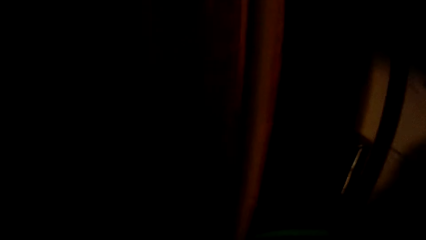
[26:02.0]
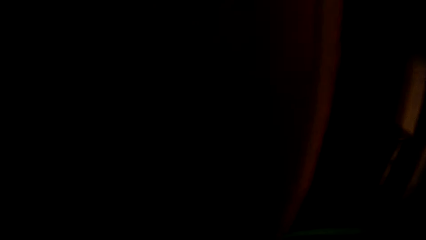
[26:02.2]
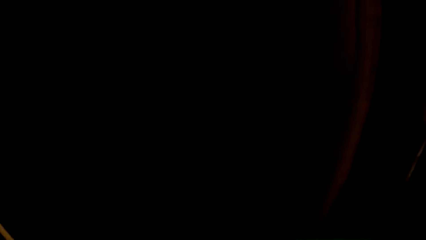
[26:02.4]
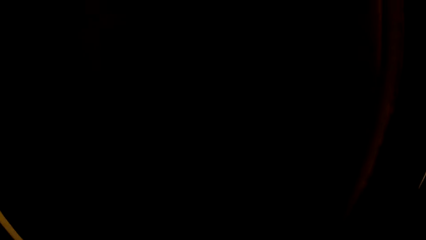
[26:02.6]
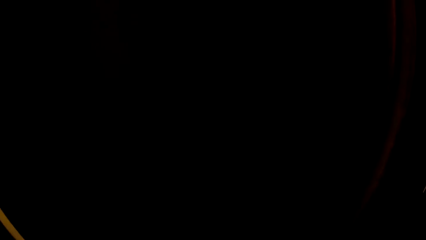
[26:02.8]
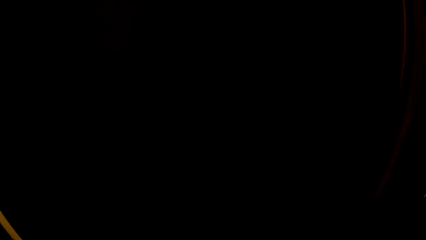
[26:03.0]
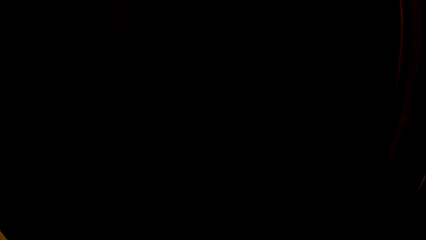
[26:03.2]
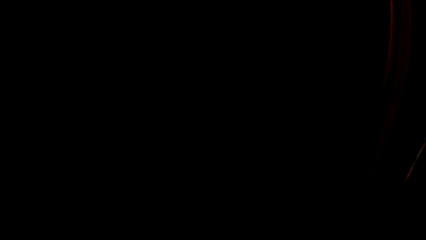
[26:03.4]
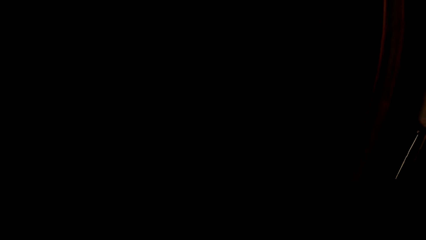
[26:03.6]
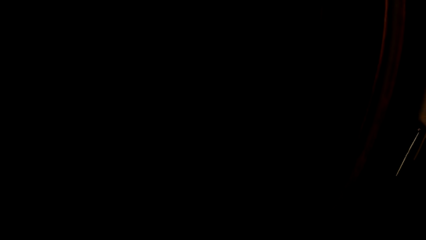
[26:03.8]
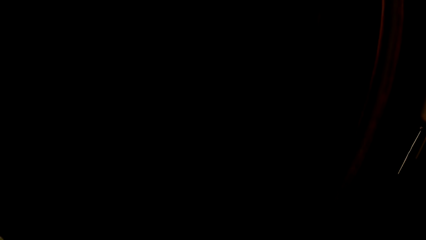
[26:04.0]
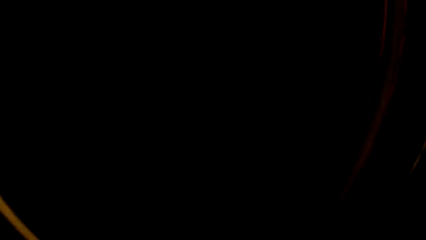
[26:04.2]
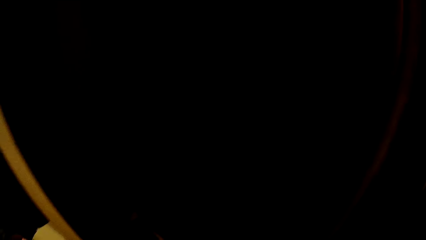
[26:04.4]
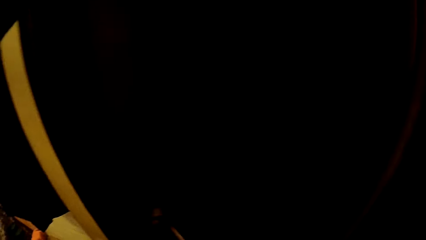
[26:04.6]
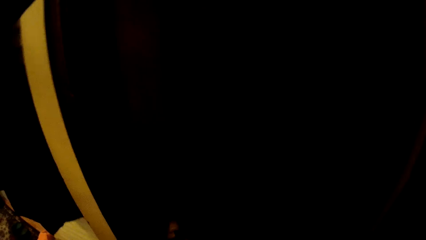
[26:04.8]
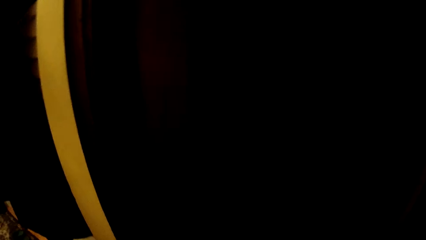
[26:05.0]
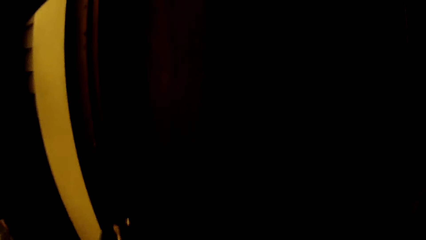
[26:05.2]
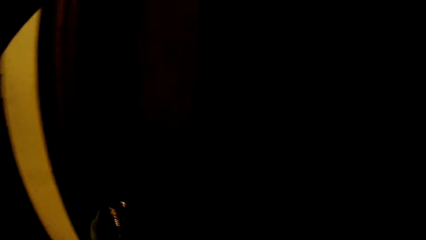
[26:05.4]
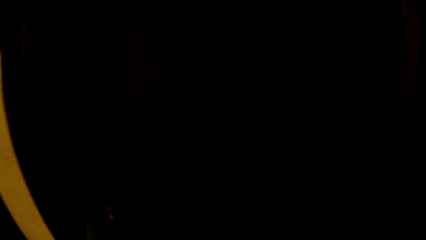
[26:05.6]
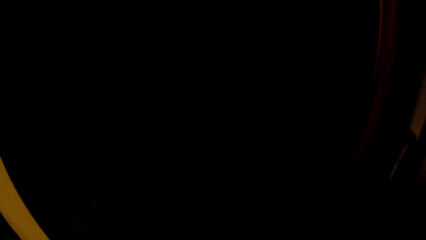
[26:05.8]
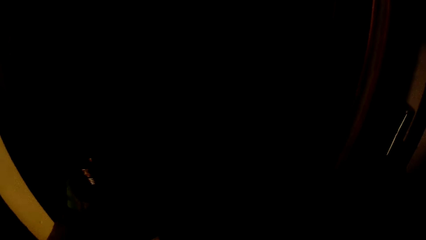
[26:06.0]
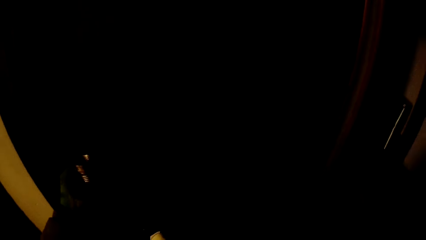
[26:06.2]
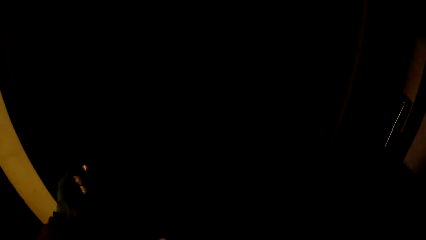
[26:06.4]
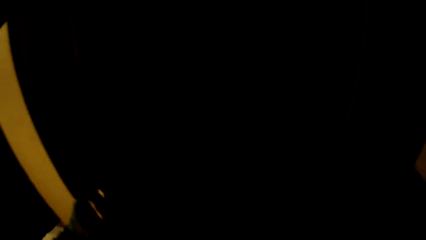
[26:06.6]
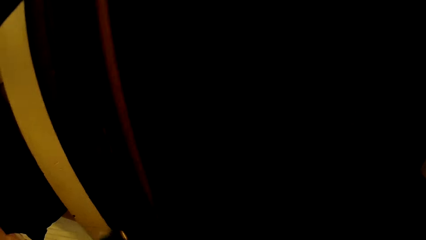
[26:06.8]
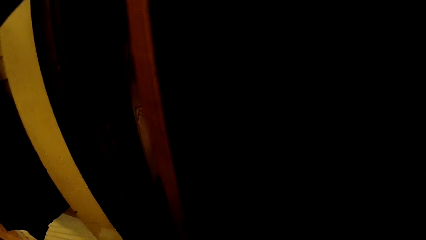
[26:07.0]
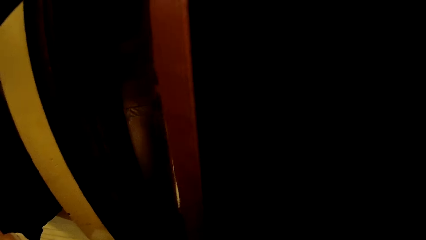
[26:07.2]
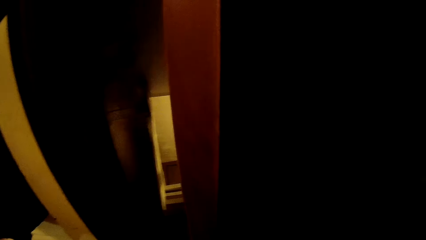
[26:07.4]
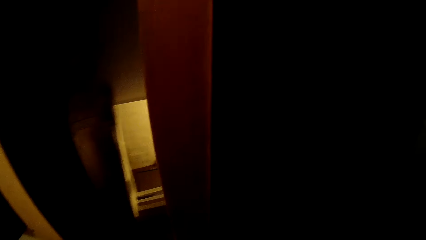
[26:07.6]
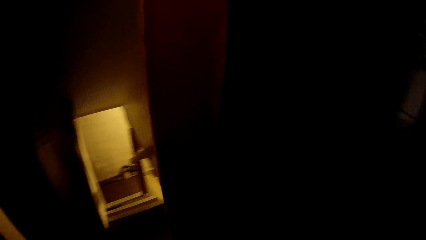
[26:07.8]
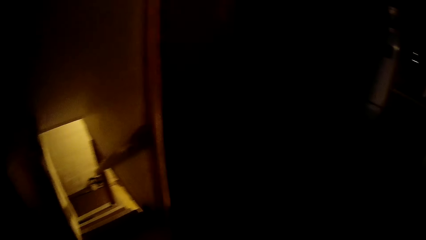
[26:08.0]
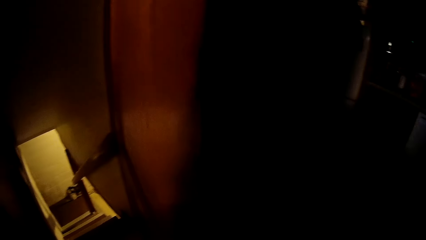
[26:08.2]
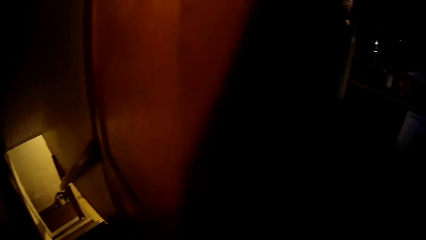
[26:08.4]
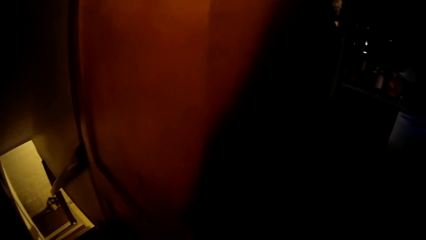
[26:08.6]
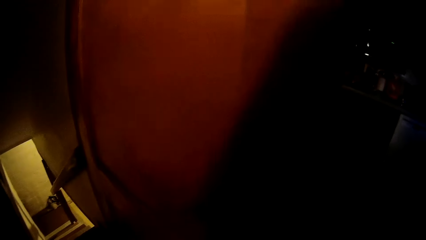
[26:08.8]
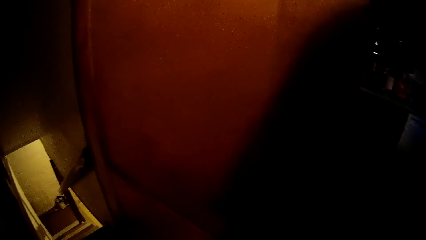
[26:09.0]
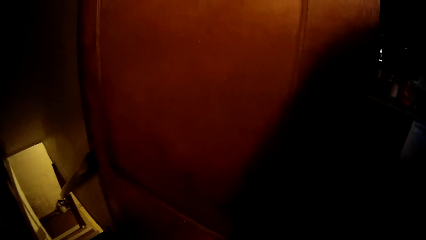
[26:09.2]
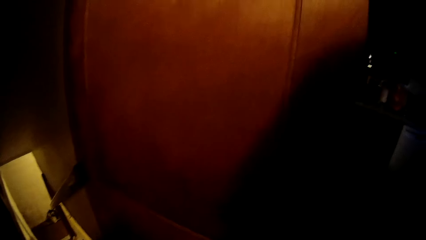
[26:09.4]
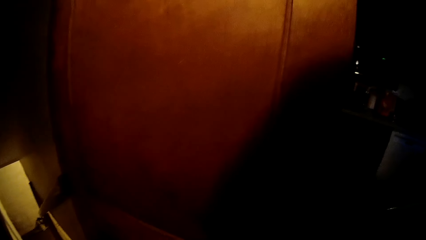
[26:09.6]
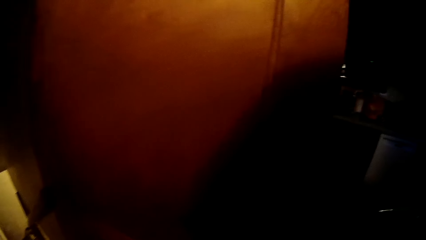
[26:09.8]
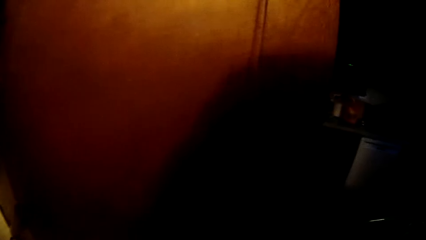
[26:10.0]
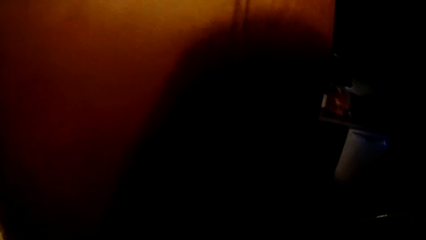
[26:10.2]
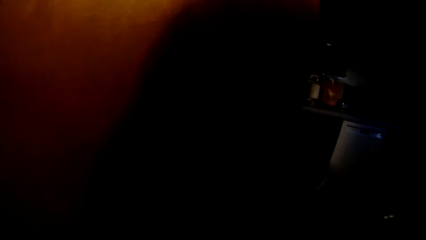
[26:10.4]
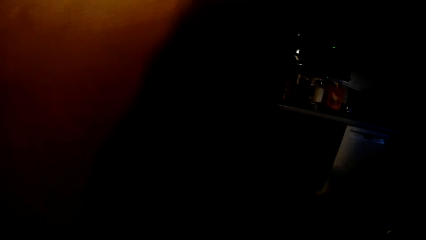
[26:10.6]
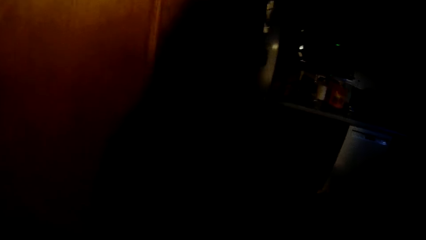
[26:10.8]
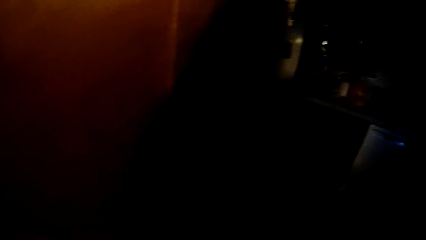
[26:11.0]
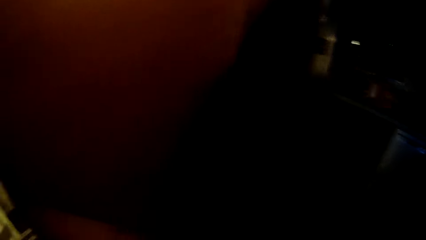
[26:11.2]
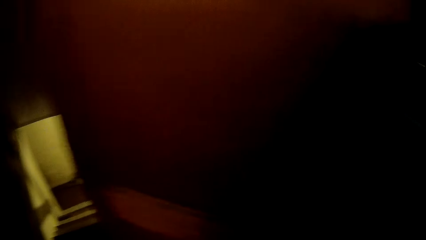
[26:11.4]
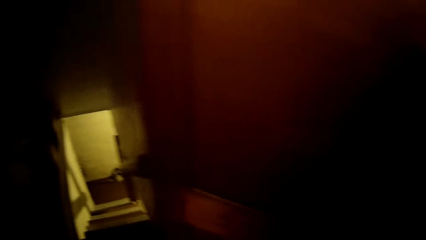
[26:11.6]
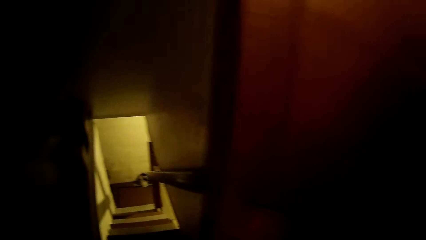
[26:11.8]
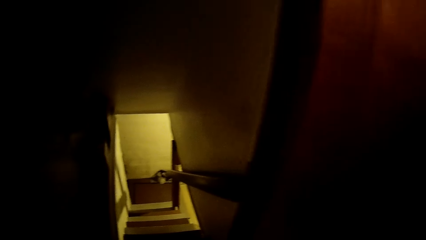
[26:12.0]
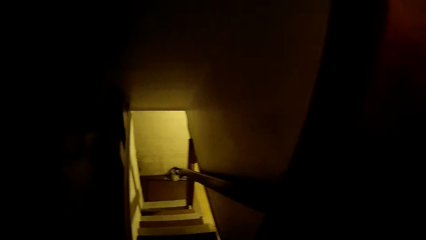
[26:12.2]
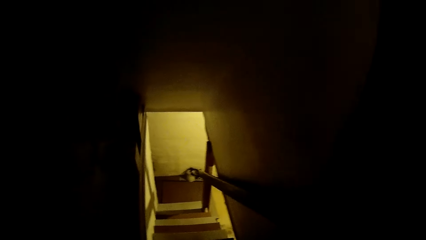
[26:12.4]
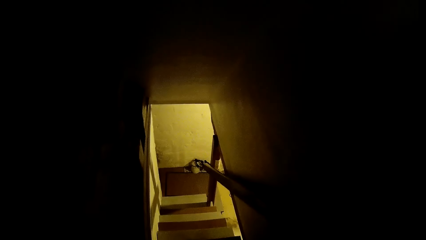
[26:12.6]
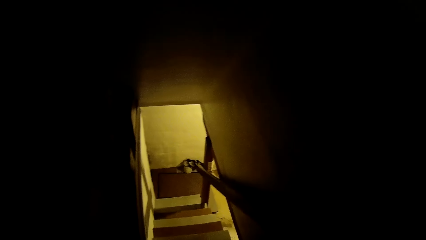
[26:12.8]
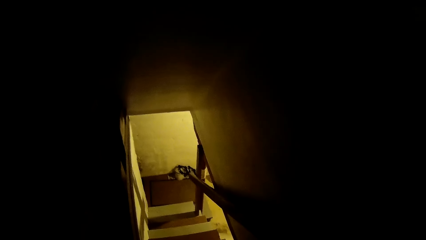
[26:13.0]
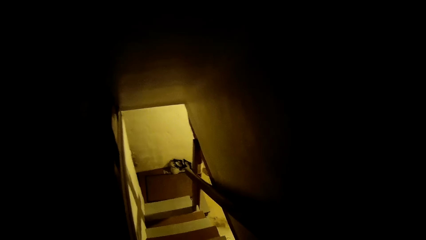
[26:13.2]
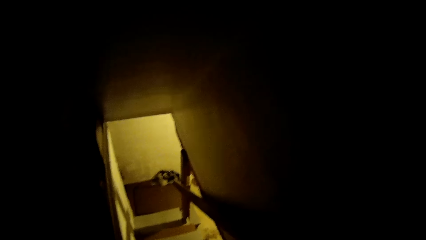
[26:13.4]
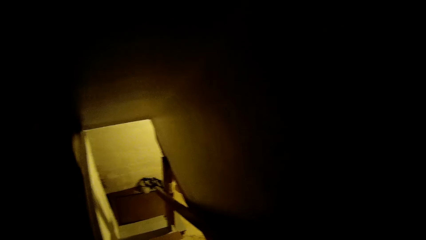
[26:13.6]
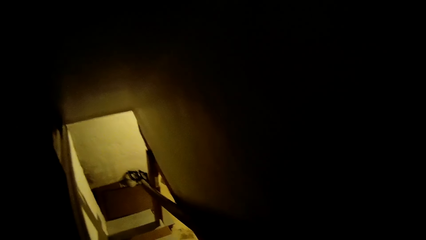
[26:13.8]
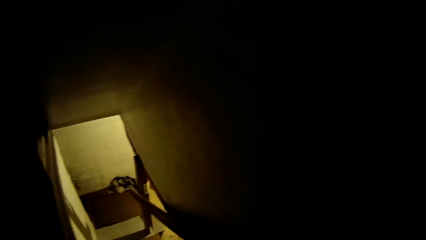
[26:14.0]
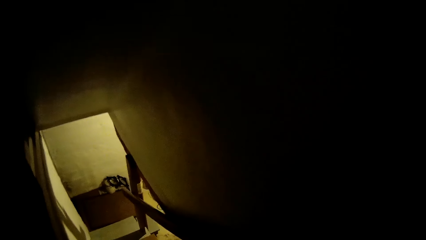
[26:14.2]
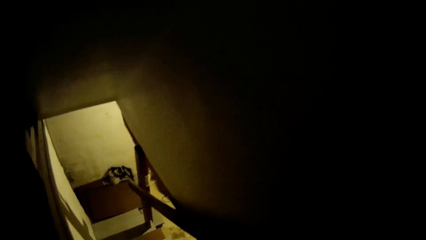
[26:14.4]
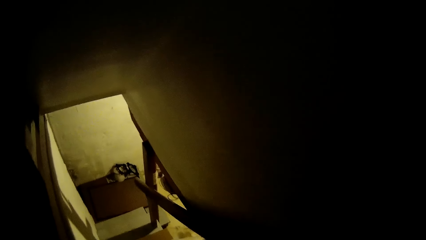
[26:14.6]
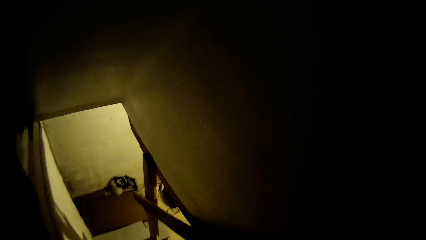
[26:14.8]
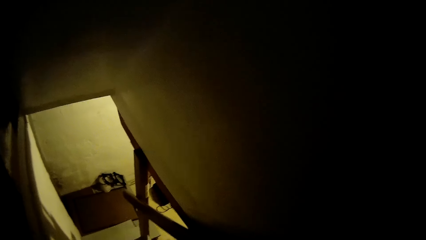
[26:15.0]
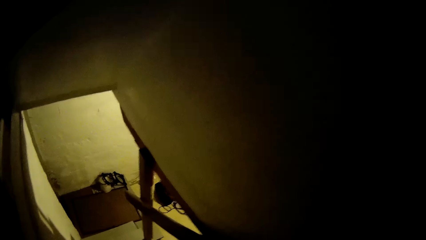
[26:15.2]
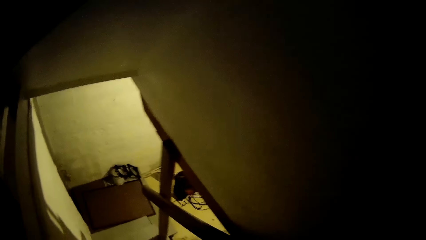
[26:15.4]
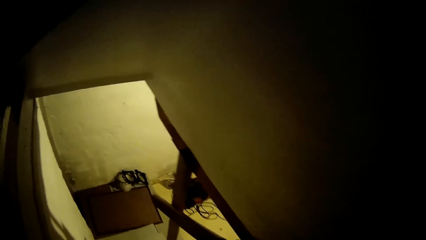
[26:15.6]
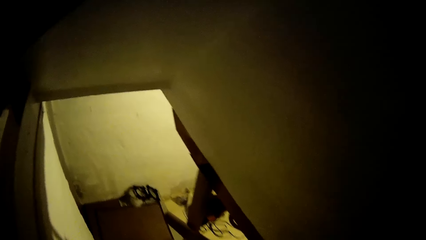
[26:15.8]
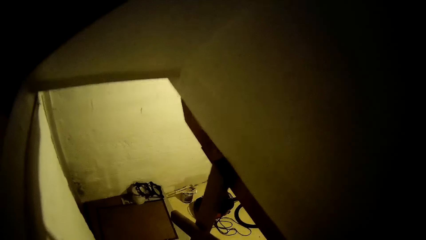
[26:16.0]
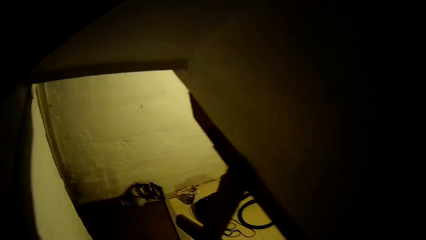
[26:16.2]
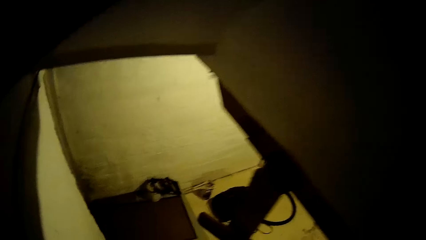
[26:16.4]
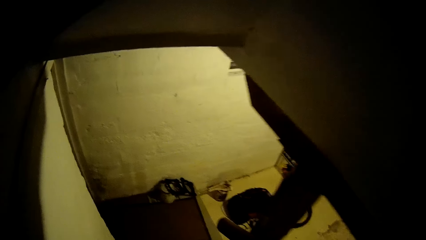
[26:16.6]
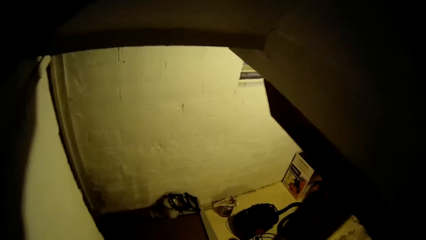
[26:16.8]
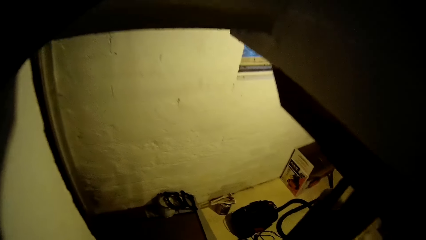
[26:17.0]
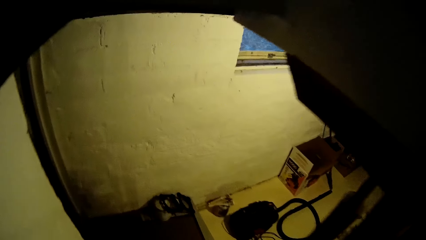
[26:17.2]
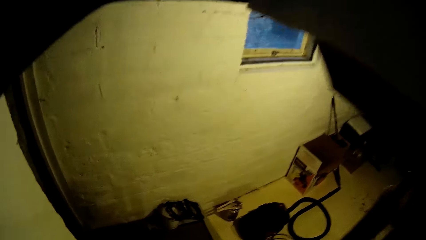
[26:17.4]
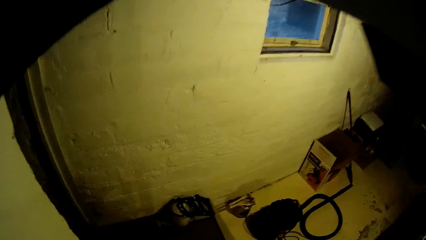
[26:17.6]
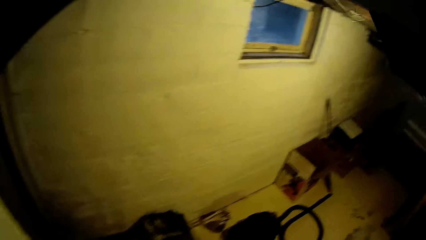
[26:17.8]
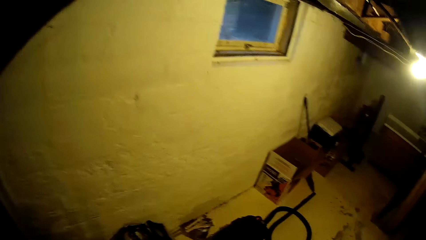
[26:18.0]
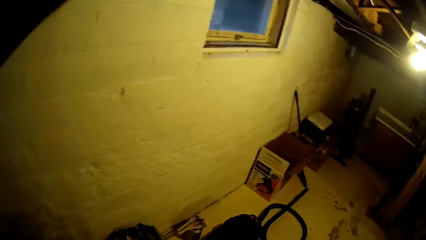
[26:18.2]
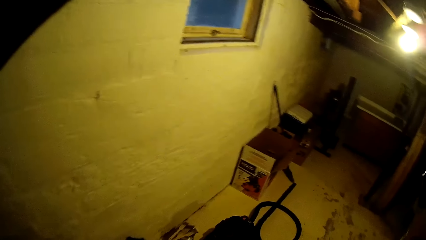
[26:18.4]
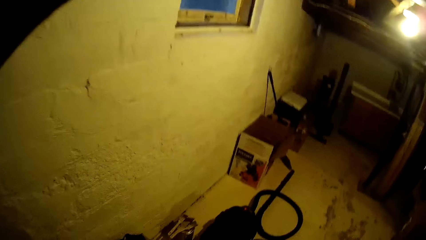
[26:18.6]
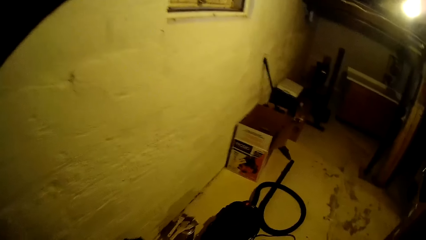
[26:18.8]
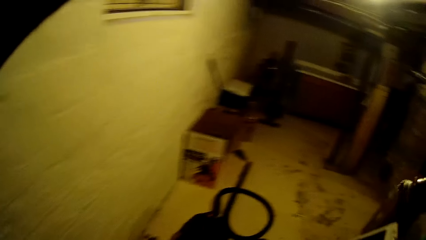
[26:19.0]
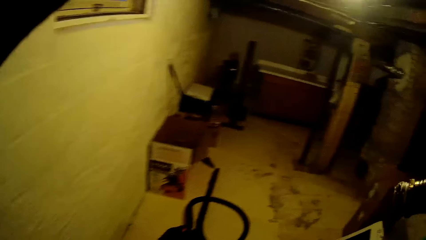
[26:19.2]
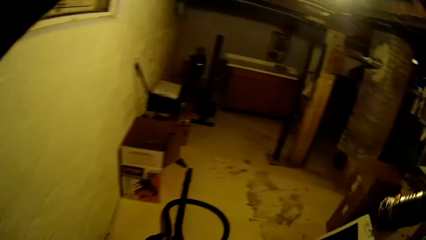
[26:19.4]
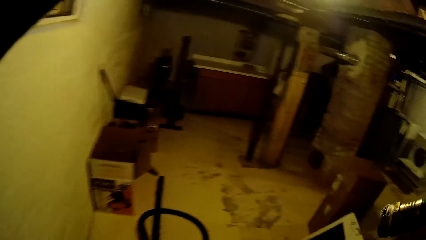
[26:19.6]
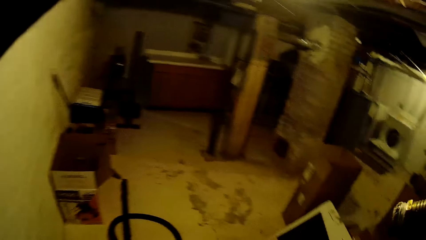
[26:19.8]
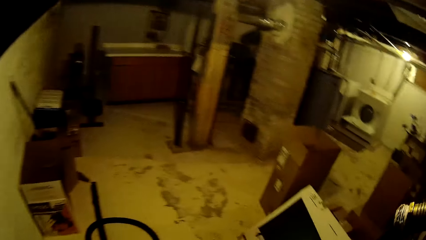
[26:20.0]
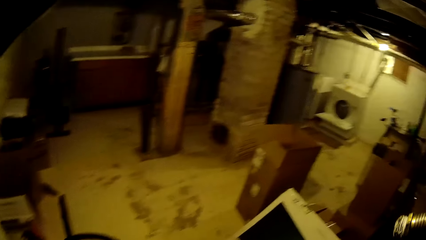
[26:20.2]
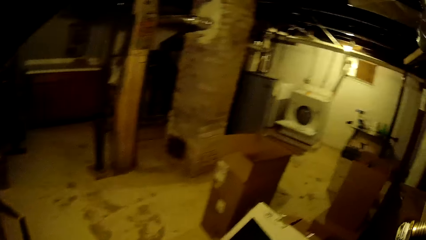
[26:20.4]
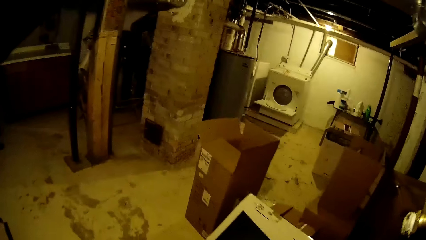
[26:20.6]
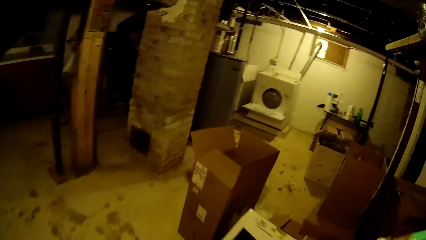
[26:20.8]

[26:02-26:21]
The camera wearer opens a door in the apartment with her left hand. She walks down the stairs leading to a basement.
